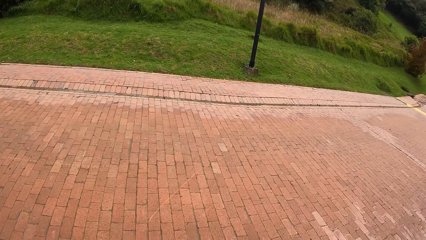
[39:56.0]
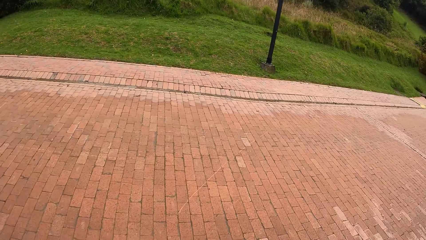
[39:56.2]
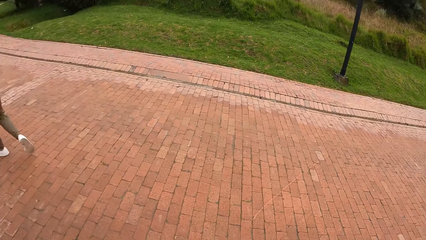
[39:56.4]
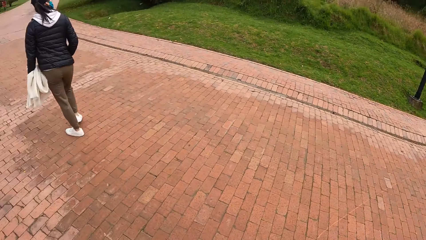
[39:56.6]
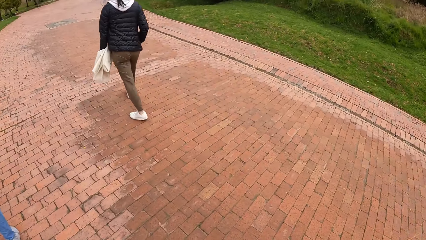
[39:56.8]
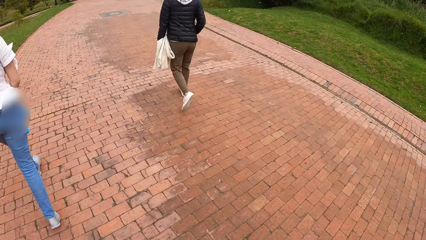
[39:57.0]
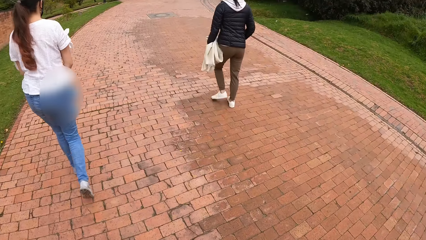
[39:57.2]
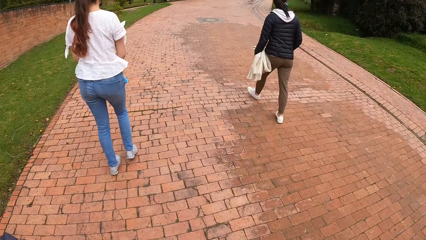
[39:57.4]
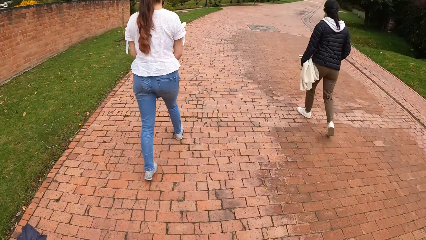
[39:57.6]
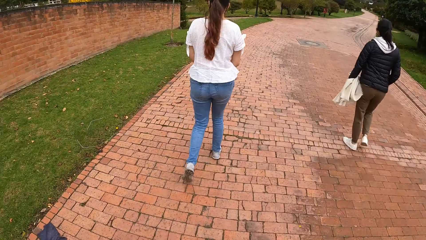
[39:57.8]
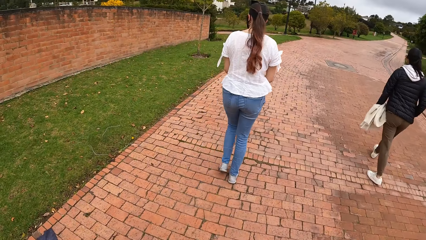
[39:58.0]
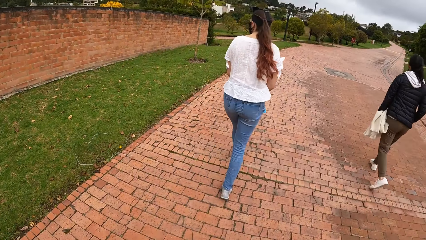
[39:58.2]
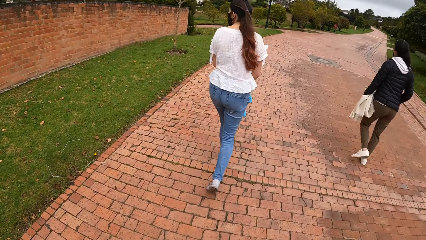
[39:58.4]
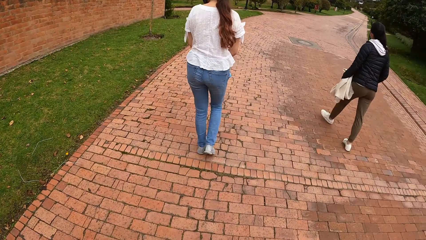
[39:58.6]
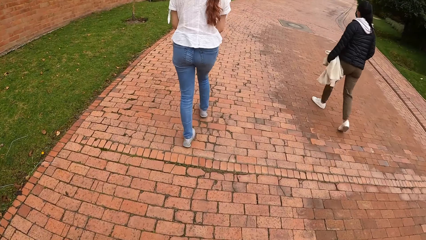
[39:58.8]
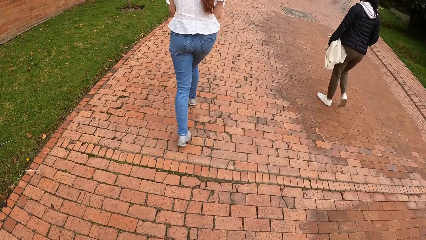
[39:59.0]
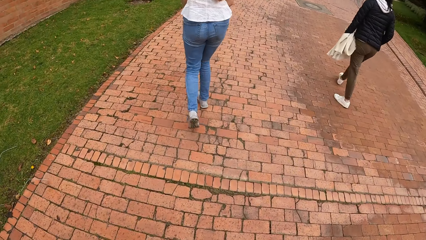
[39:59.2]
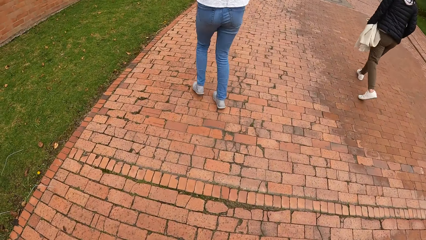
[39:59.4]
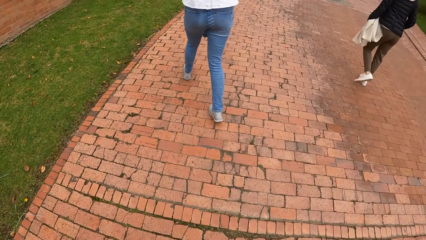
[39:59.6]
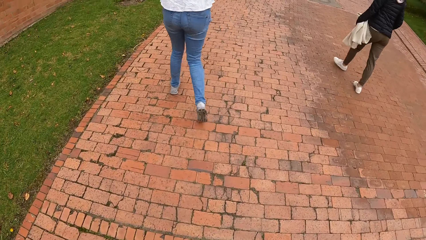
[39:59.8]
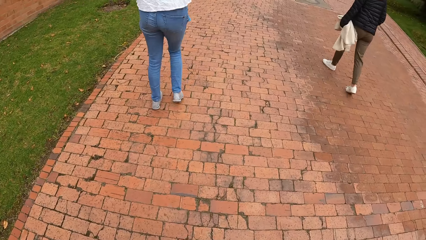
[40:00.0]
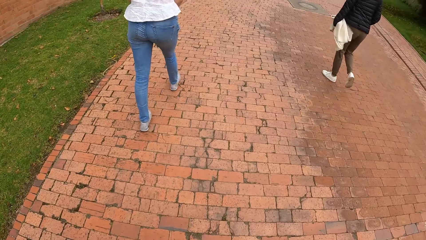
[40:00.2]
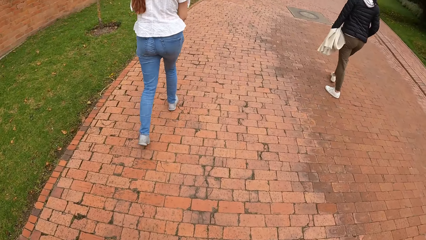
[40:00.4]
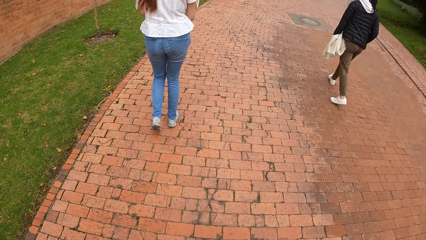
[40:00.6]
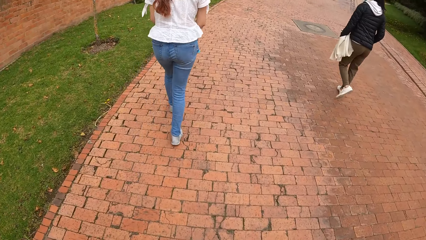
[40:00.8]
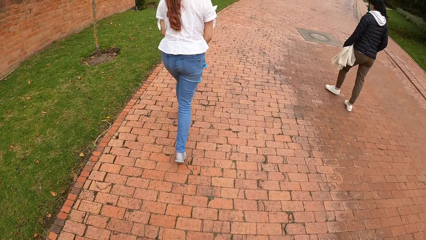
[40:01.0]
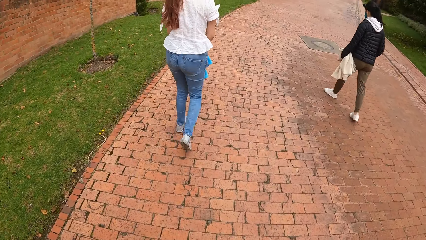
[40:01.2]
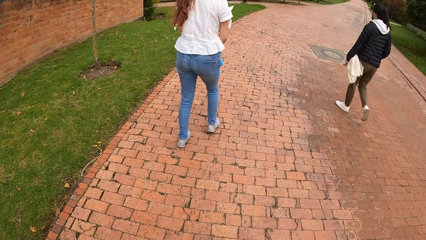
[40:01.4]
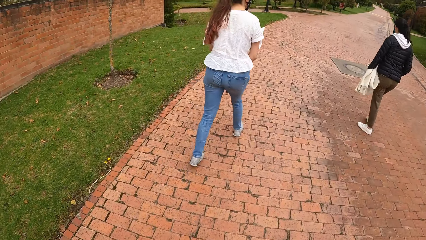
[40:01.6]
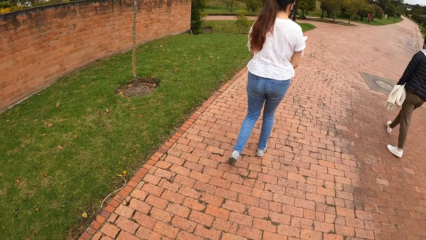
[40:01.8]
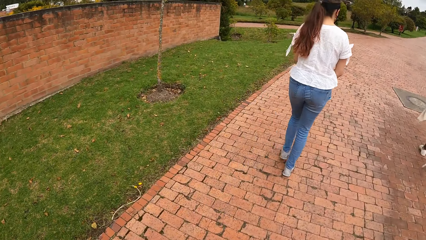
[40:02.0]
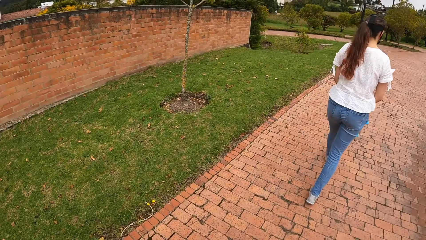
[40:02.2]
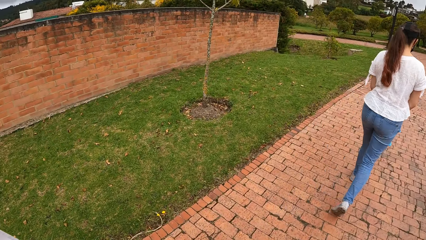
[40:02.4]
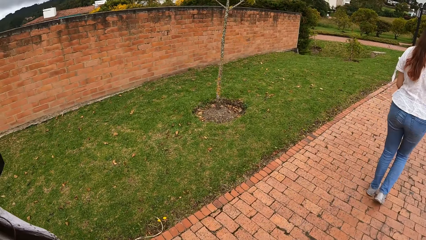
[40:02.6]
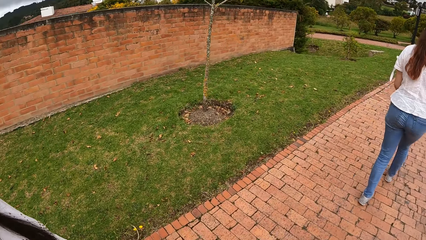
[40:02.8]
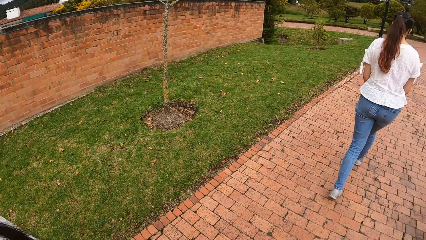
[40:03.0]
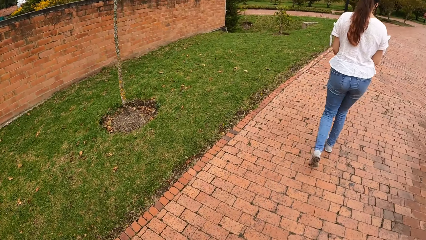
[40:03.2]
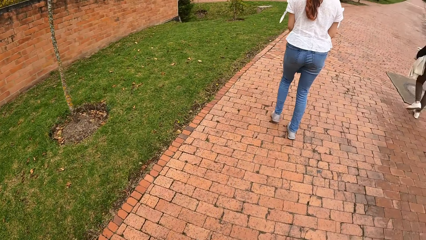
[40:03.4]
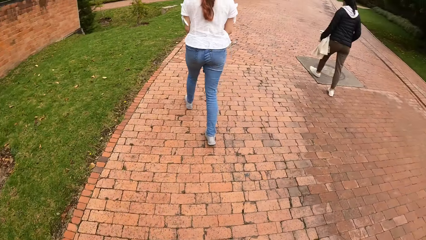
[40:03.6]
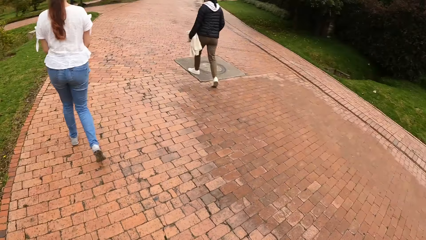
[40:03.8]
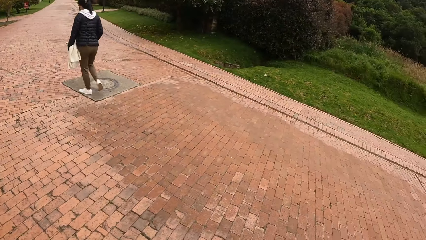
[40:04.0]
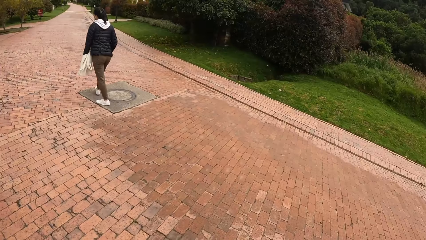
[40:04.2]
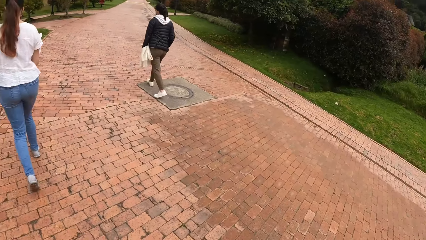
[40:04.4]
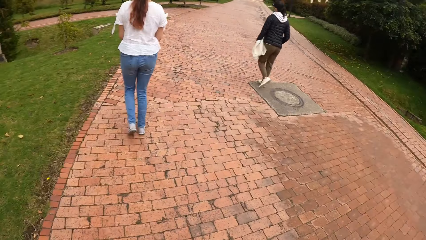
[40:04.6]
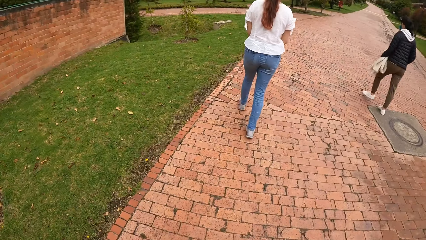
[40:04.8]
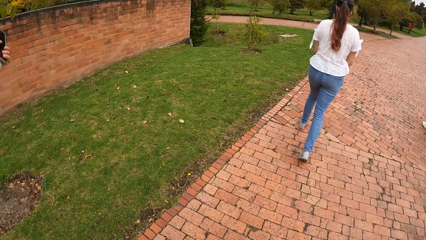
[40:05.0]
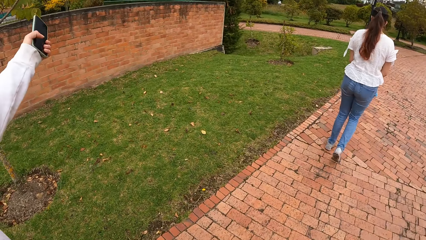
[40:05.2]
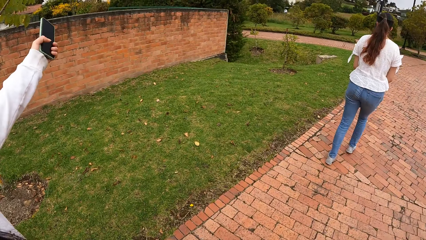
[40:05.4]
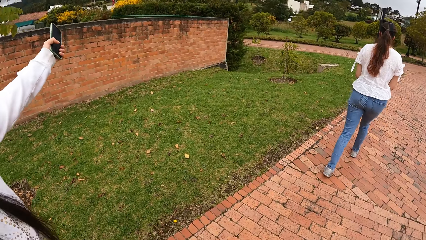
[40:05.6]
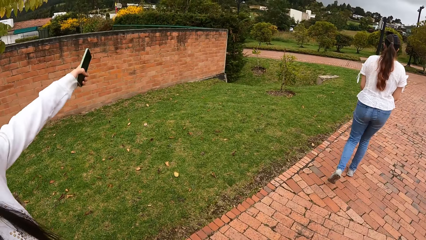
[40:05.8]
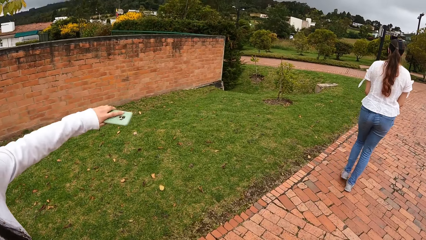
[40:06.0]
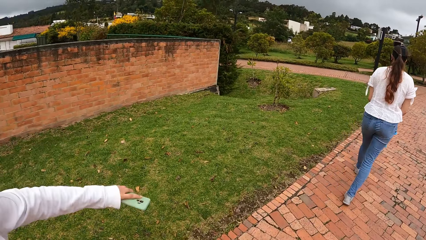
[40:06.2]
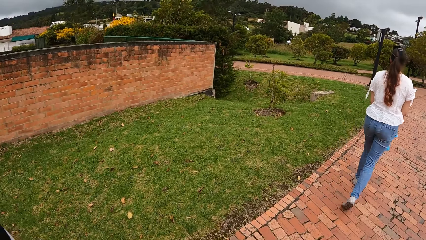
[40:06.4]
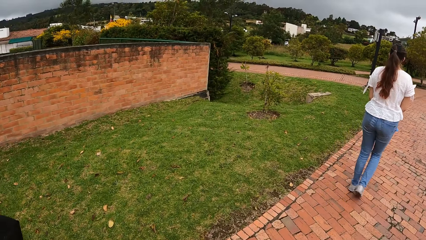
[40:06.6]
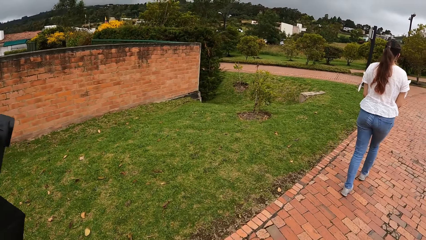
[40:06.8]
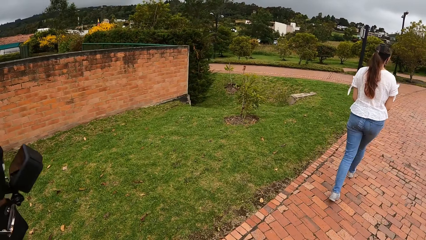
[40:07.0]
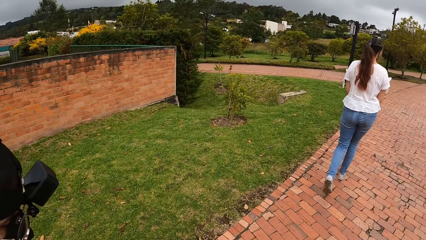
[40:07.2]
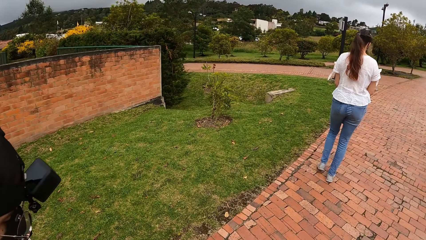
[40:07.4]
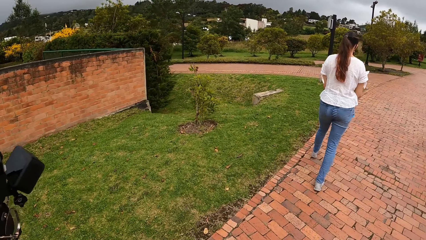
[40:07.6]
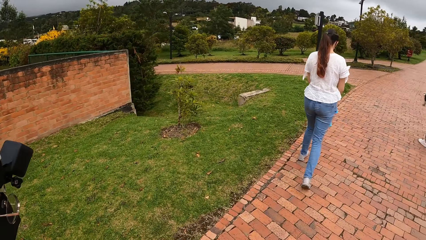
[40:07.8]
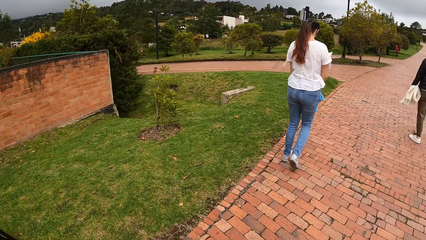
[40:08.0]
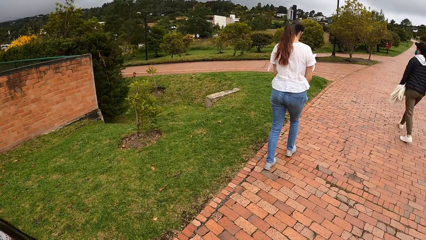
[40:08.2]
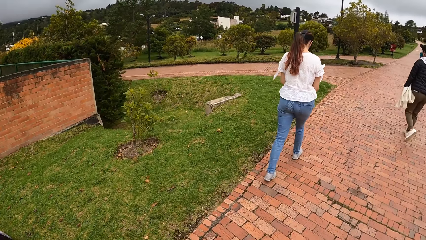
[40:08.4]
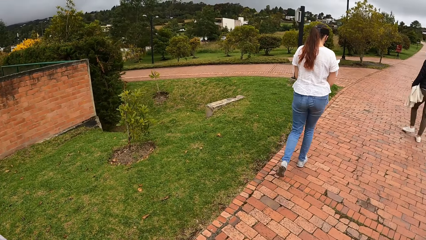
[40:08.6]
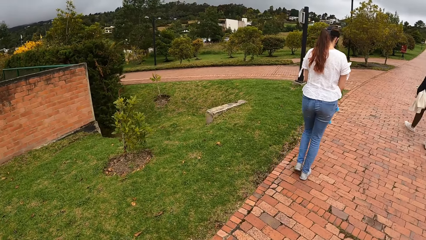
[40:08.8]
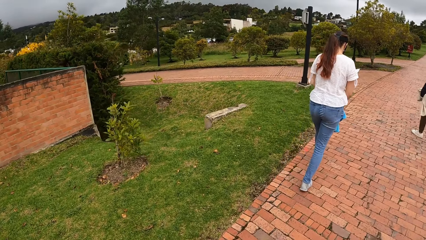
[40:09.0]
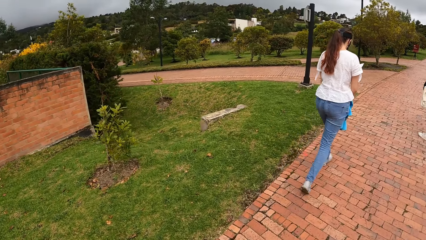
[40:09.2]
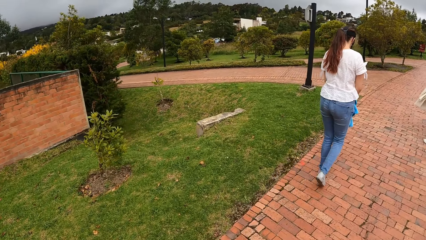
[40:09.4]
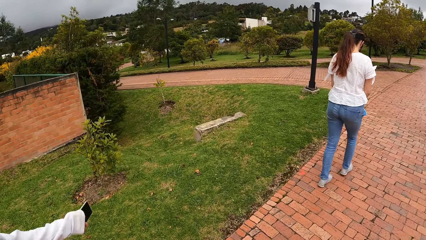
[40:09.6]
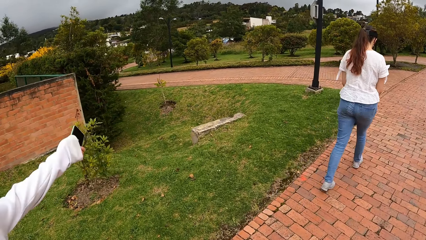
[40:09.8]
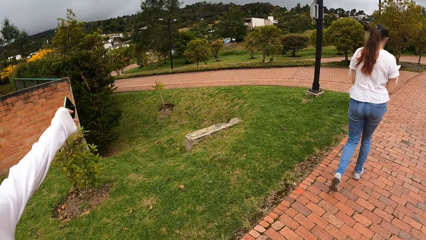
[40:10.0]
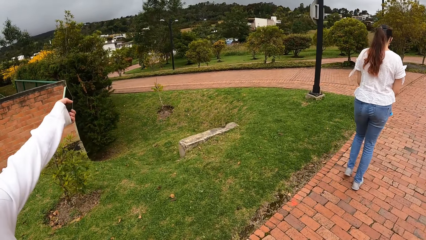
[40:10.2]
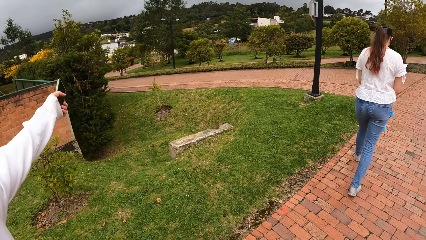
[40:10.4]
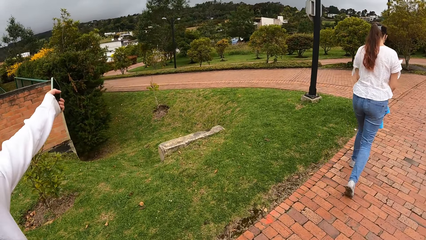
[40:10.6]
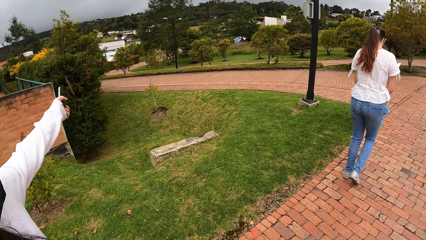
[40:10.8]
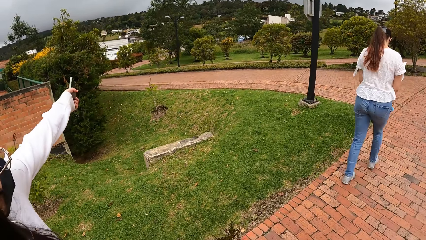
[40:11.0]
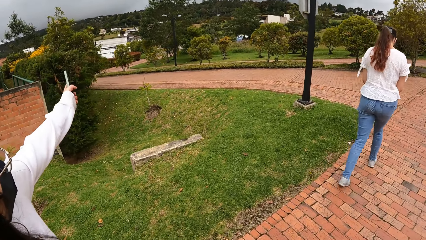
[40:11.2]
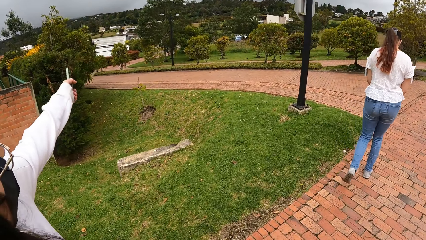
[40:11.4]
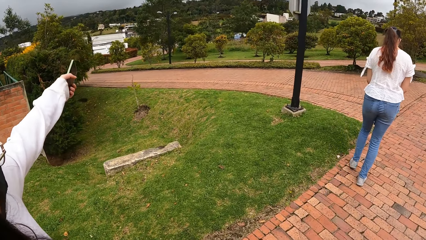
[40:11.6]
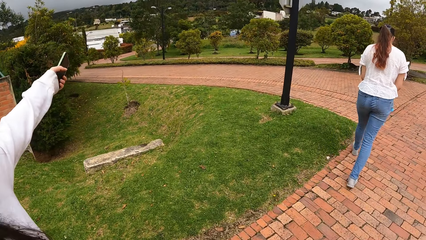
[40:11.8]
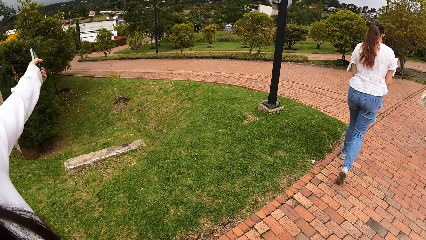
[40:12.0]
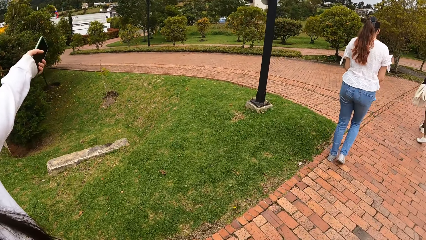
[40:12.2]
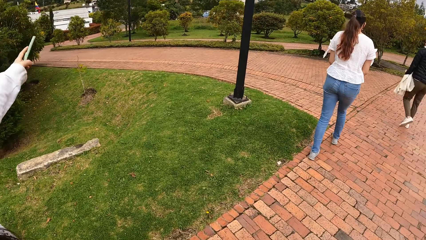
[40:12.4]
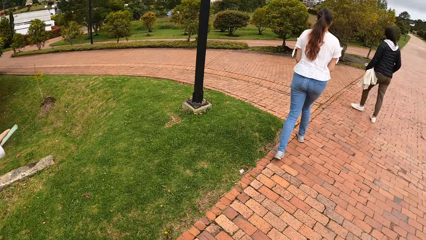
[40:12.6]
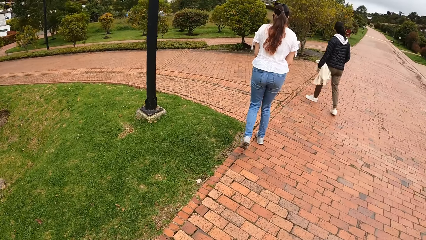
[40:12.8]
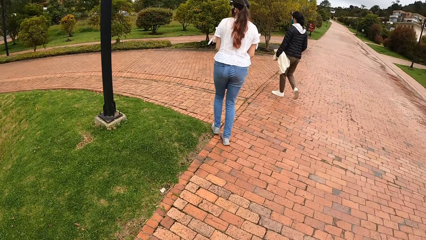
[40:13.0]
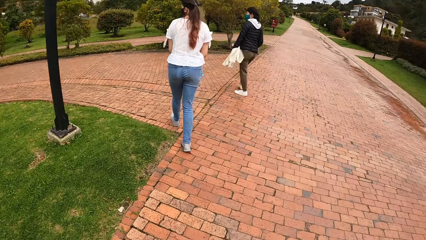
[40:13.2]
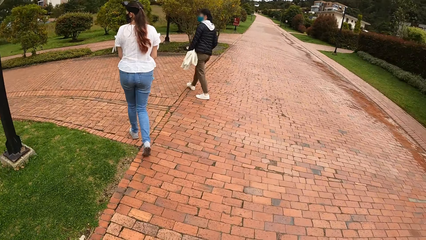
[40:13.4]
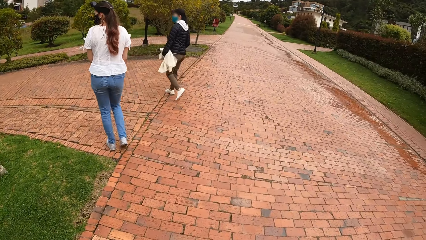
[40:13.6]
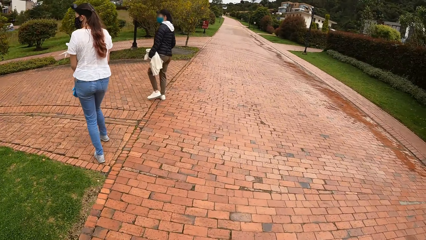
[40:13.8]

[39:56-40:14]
The camera wearer looks across the road and walks along the pathway. The first and second women walk along the pathway. The camera wearer walks along the pathway. They converse with the third woman. The first and second women walk along the pathway. The camera wearer walks along the pathway. The third woman points at something. The first and second women walk along the pathway.
